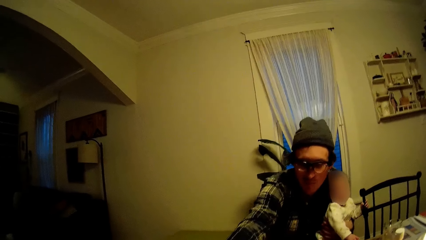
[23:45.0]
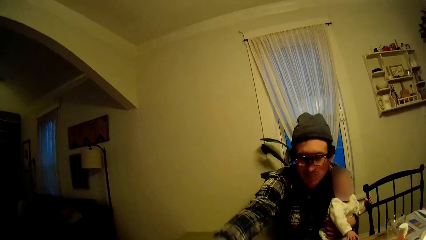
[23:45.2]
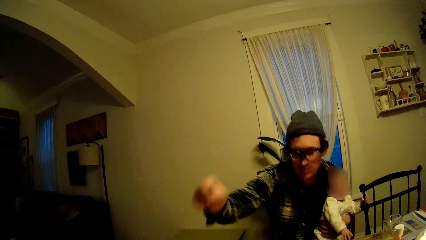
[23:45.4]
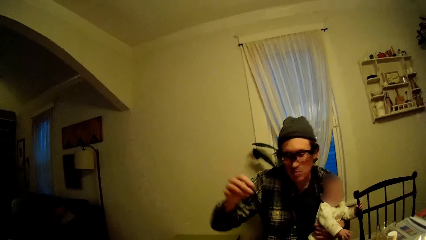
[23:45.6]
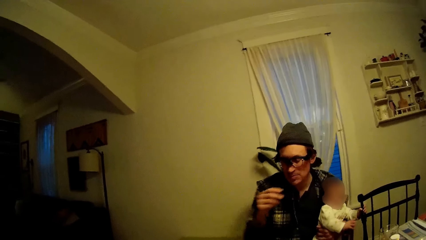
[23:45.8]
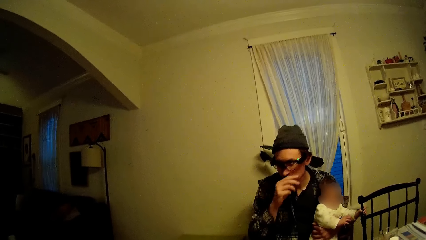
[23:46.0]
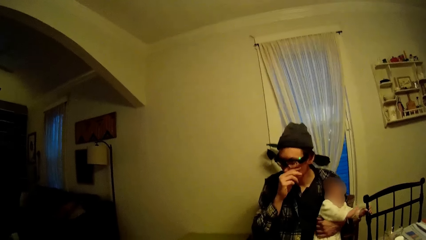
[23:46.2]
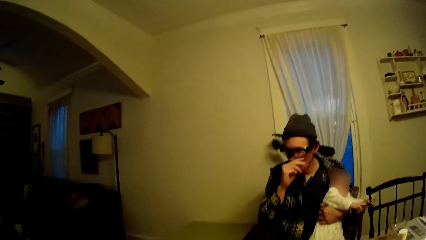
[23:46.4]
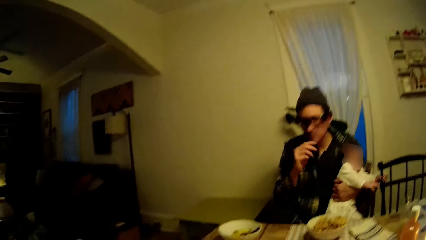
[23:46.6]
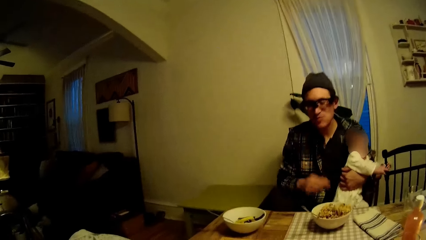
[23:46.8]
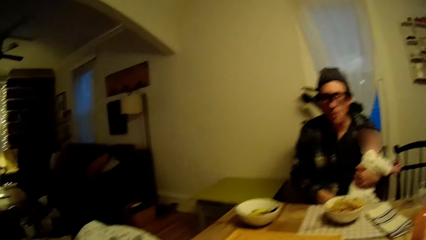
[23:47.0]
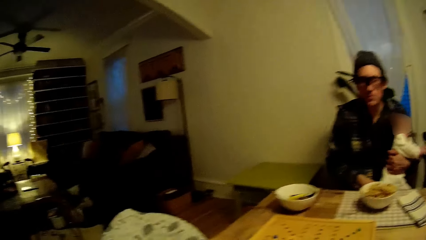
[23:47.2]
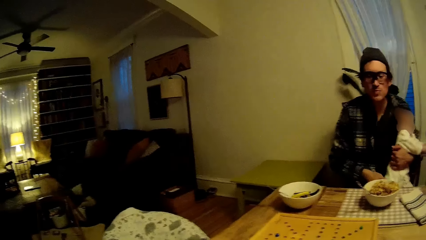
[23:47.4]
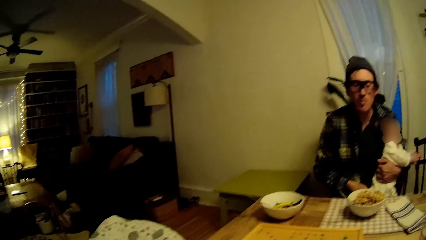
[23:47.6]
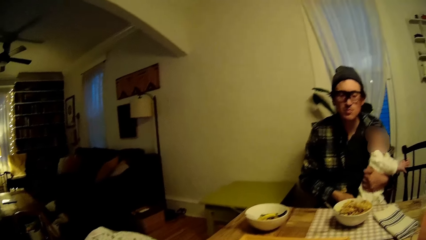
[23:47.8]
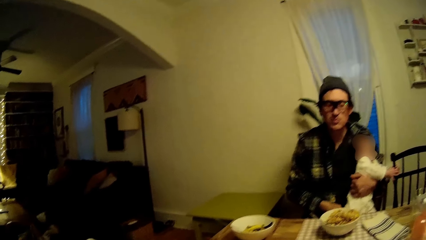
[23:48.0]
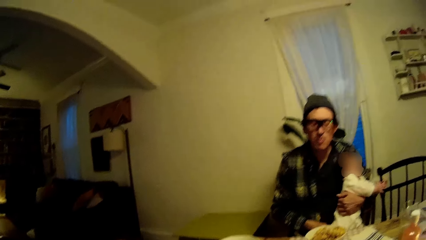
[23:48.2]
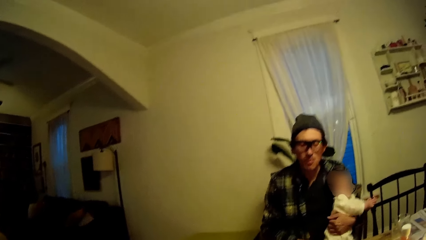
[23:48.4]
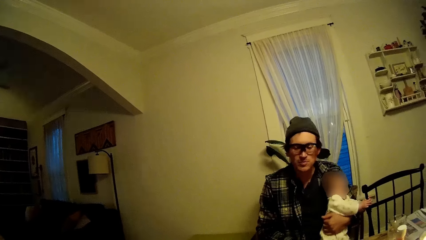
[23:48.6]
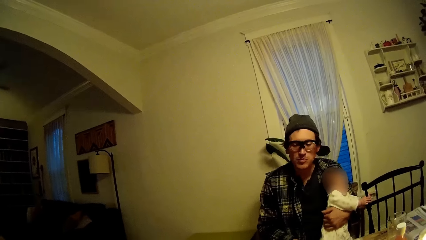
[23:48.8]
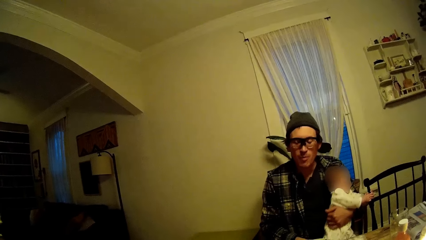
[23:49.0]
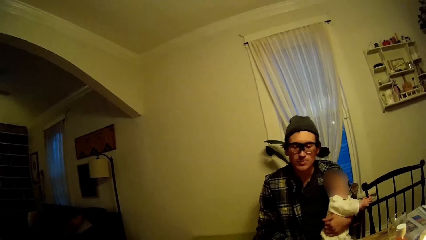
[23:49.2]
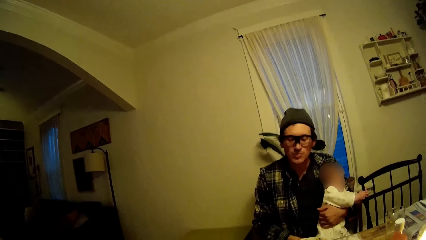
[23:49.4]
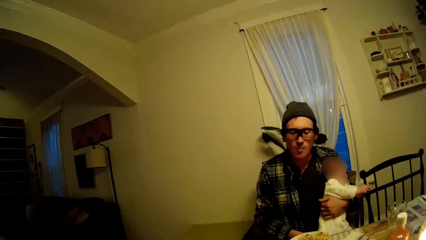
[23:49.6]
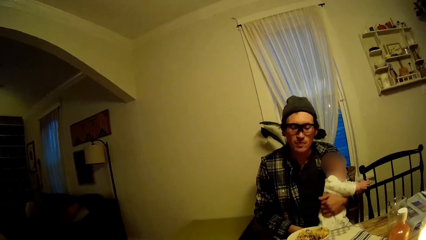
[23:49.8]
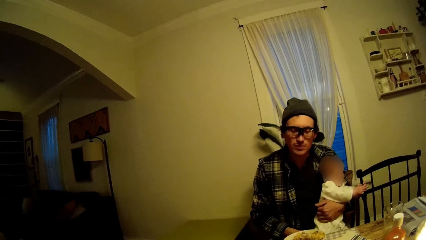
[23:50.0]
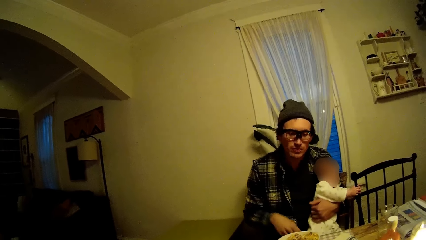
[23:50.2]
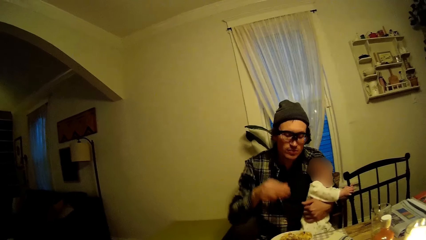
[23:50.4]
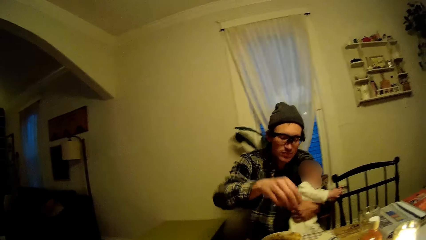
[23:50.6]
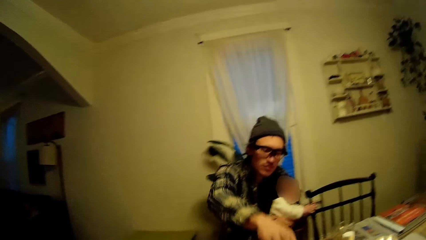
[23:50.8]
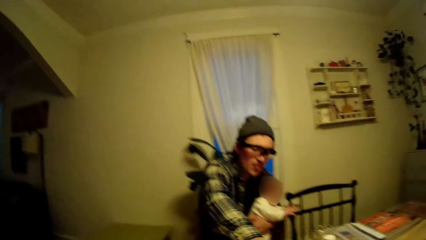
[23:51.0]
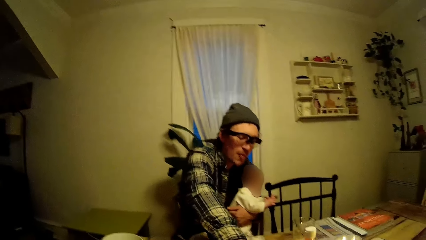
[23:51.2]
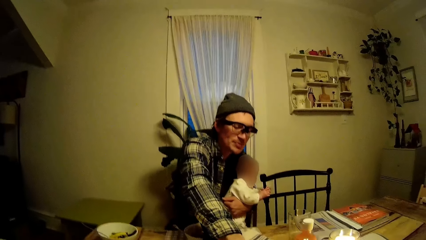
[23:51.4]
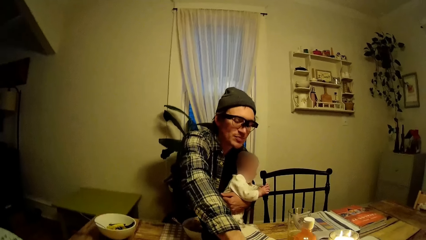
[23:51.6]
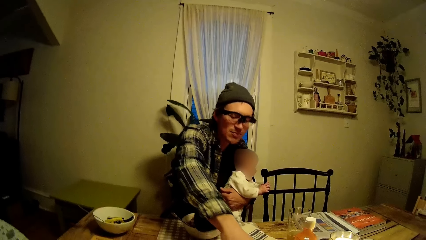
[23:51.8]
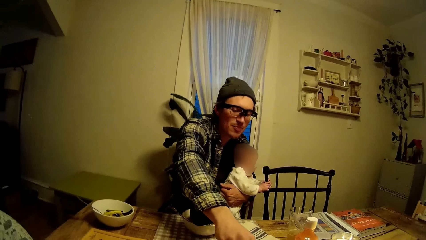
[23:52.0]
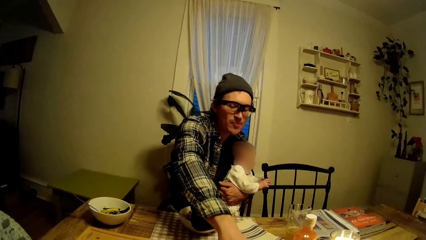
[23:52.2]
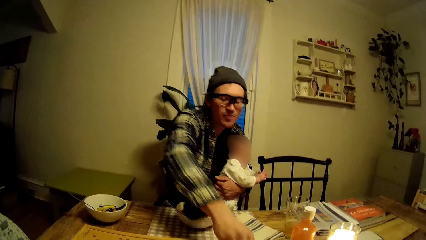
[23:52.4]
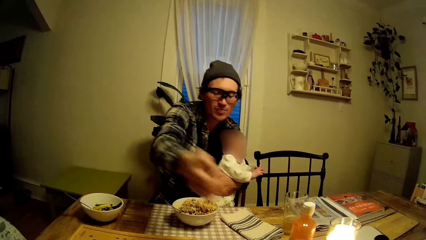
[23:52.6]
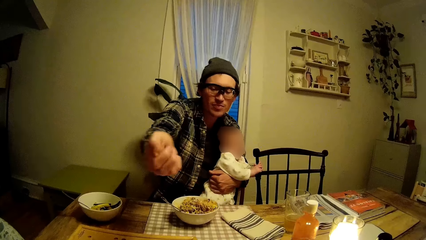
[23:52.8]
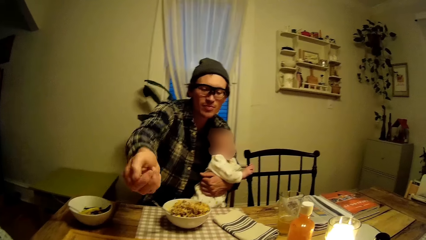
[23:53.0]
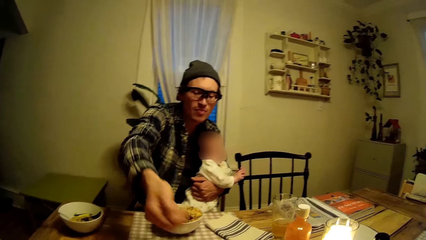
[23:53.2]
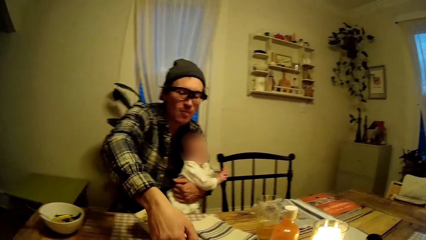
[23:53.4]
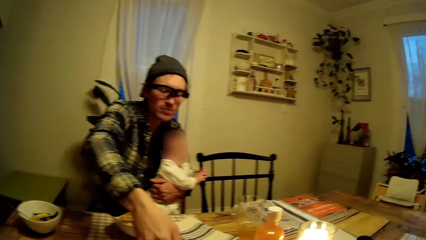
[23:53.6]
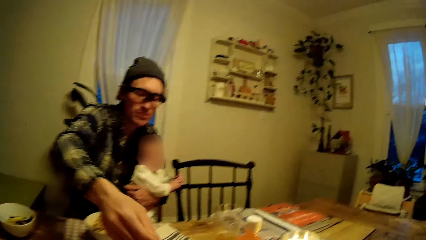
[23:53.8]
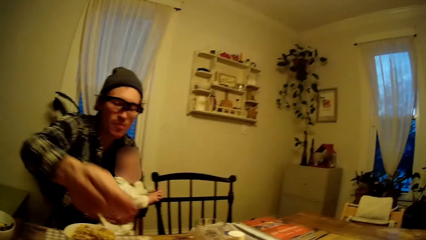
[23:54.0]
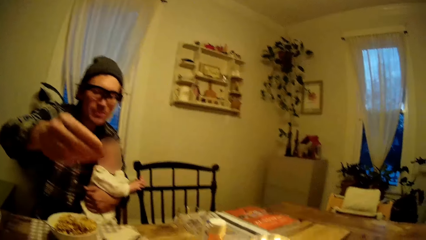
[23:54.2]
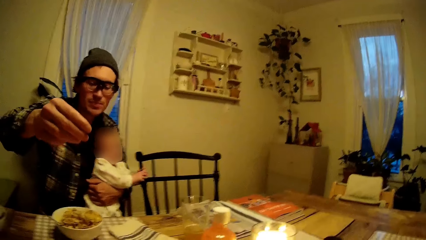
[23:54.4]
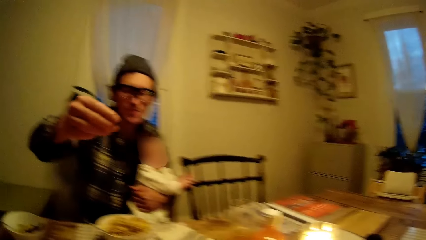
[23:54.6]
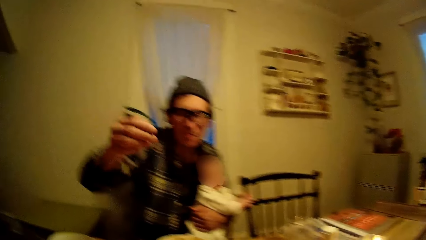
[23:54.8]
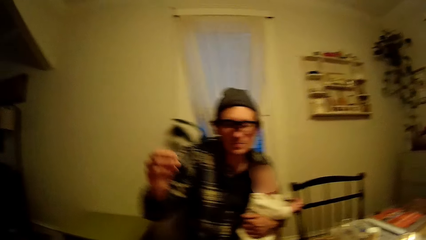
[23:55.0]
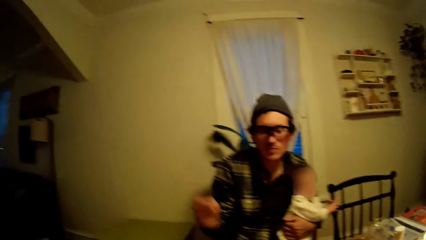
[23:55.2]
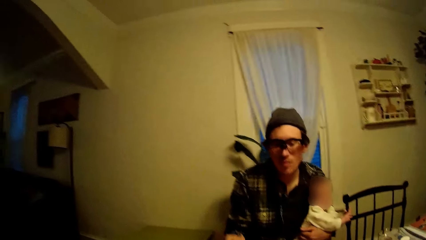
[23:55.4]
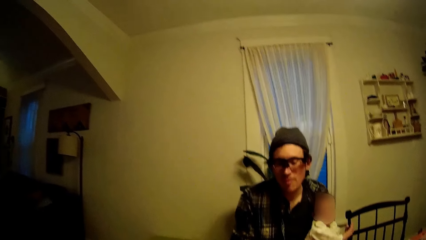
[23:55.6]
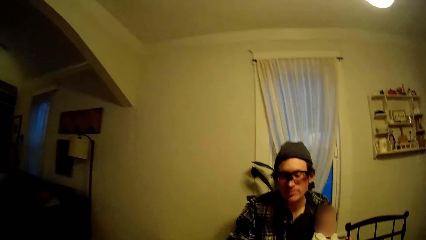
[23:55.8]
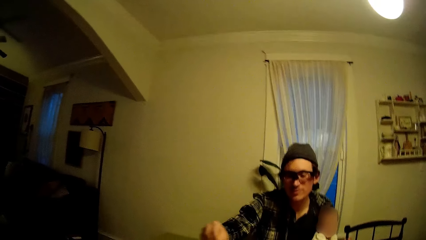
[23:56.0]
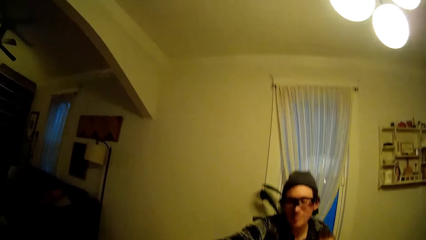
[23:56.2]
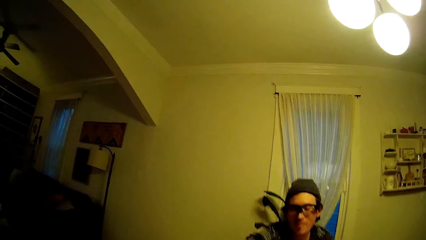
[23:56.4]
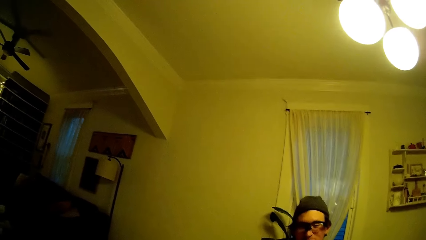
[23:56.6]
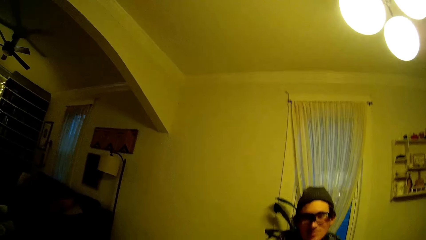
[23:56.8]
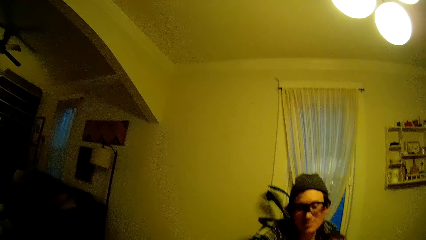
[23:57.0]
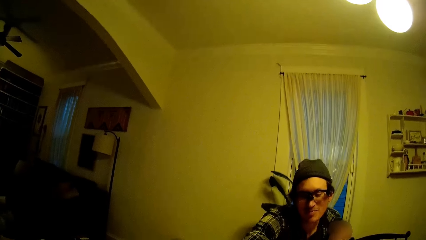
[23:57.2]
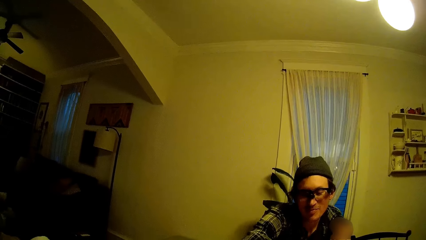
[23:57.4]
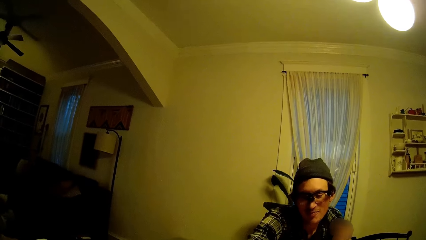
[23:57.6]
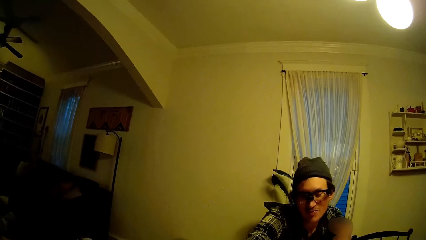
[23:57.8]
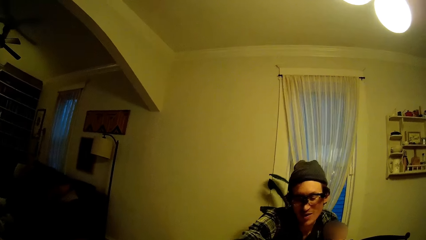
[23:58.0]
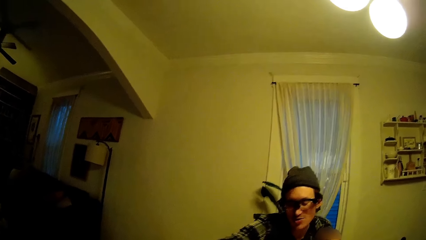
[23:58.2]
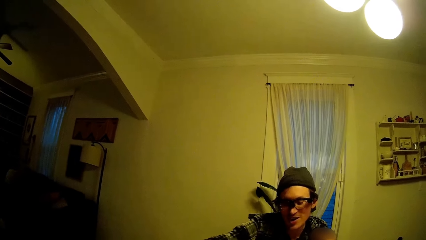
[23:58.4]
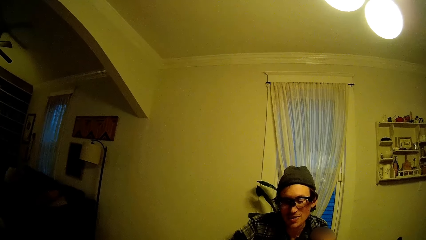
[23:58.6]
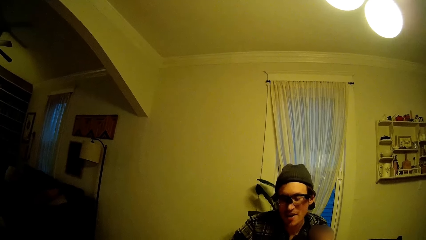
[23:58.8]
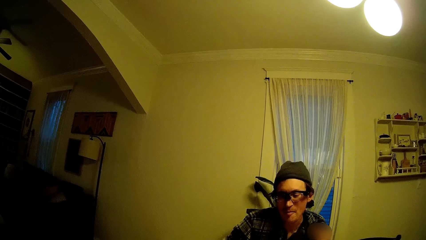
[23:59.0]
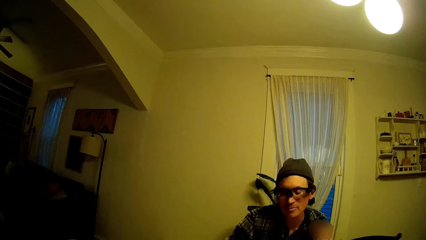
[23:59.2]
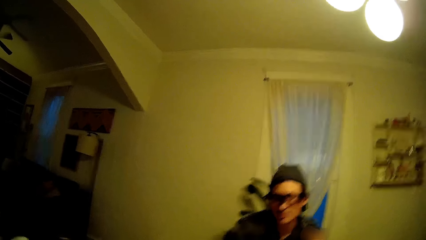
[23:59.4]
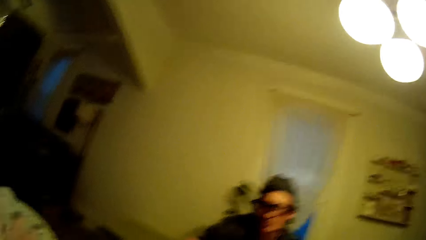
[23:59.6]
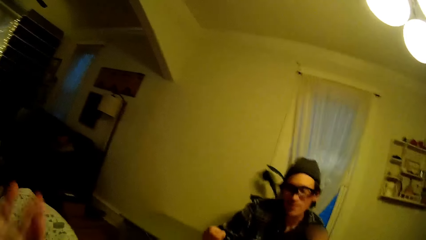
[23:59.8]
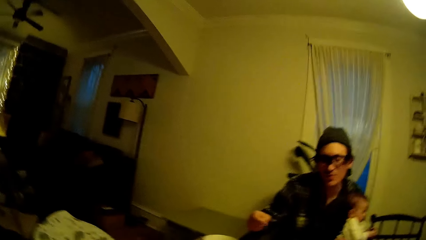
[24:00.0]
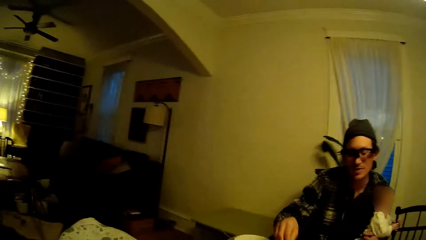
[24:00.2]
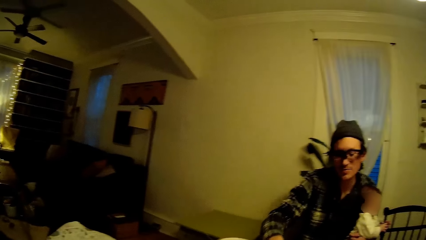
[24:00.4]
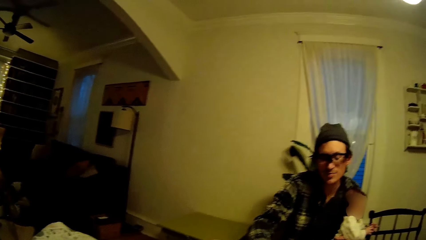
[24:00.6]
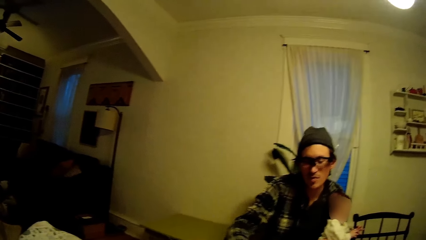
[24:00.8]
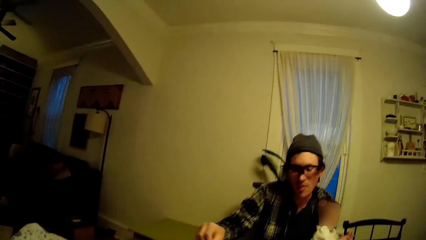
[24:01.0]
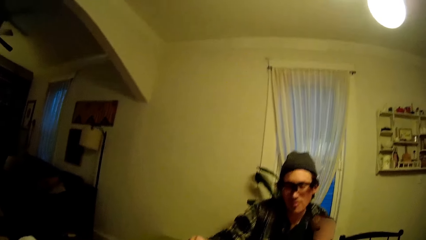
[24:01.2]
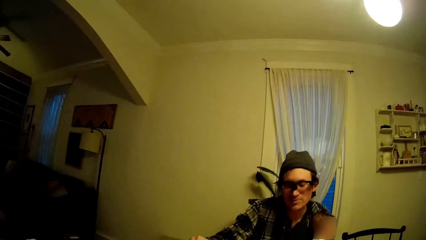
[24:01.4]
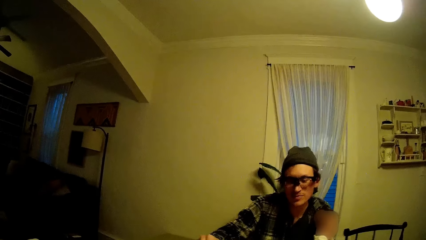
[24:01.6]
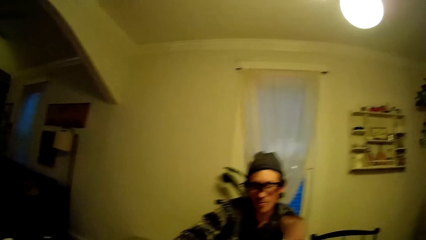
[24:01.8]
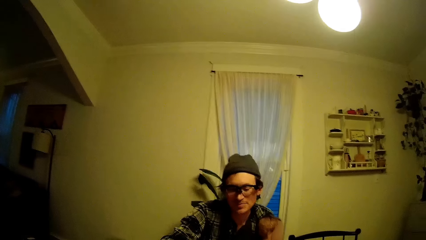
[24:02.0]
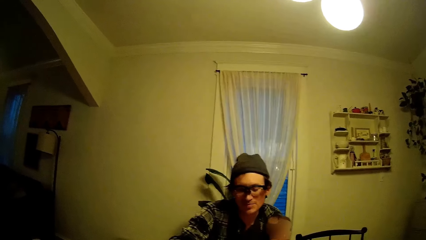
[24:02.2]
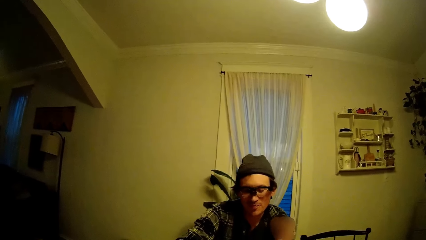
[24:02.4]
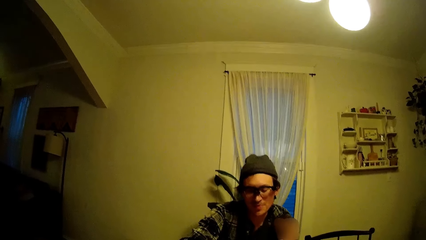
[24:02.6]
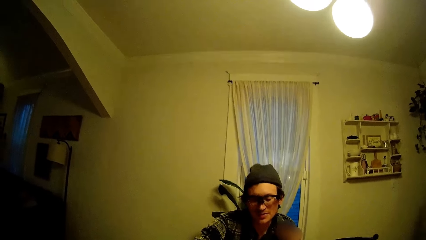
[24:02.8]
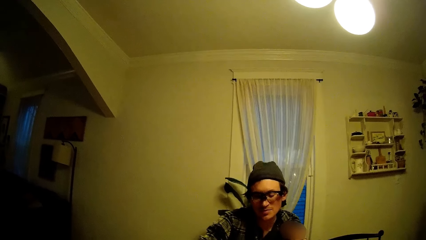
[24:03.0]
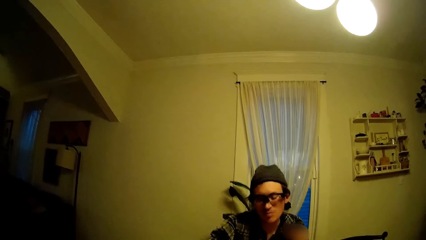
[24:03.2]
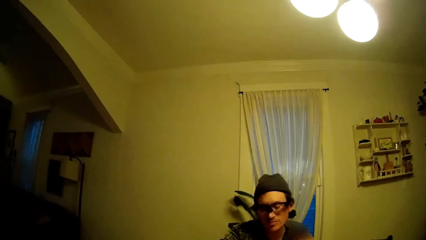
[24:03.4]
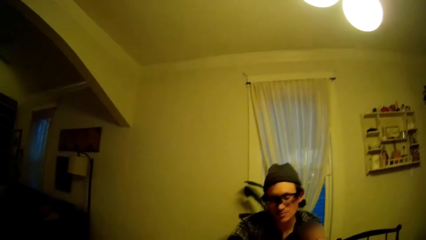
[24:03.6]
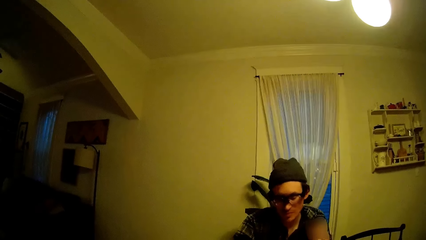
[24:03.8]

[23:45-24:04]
The camera wearer talks with a person.
